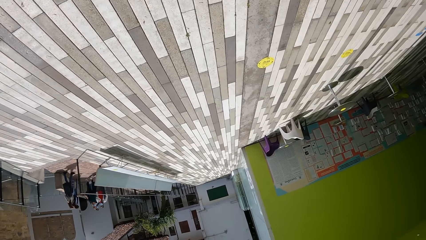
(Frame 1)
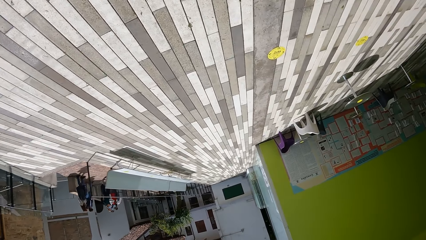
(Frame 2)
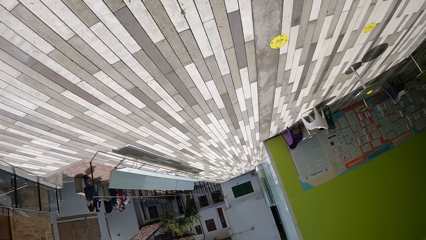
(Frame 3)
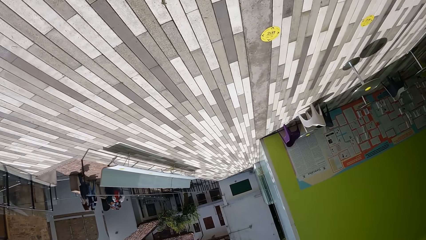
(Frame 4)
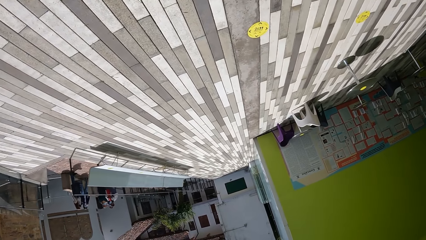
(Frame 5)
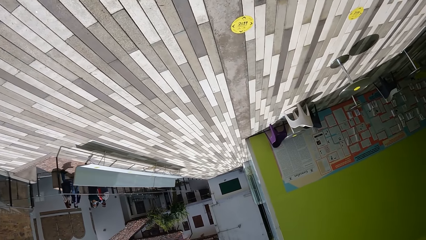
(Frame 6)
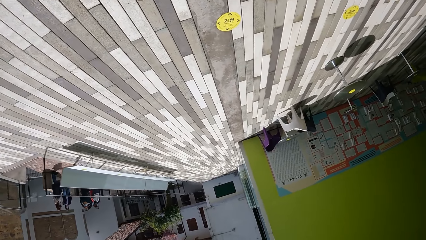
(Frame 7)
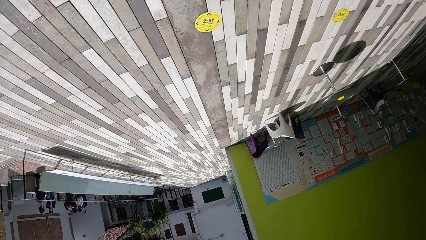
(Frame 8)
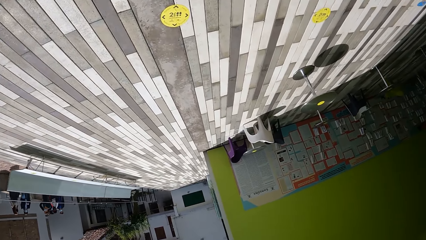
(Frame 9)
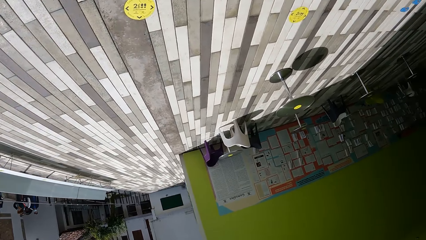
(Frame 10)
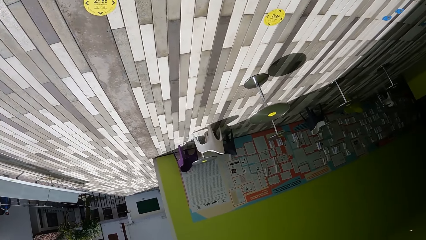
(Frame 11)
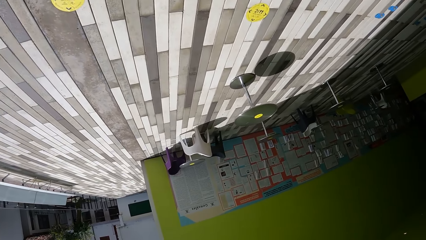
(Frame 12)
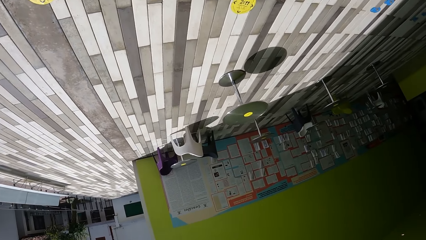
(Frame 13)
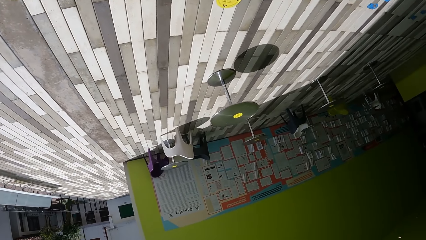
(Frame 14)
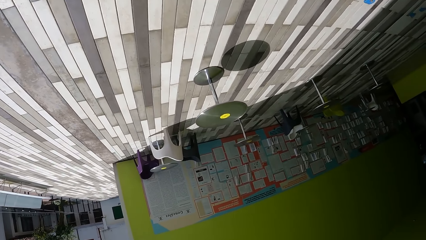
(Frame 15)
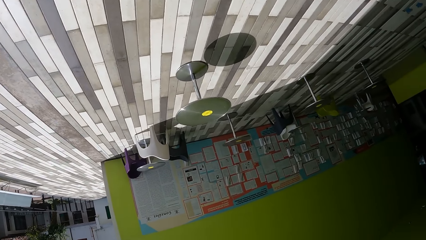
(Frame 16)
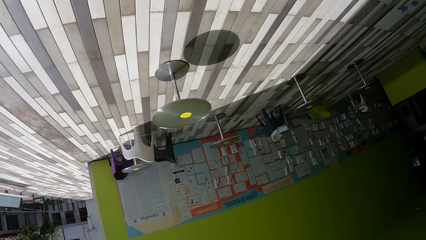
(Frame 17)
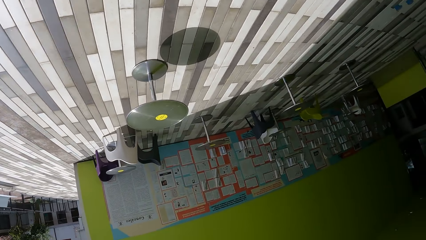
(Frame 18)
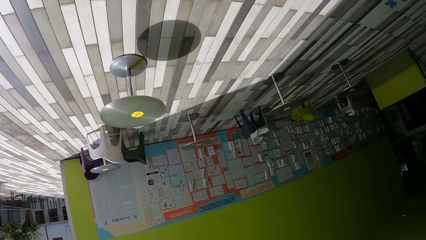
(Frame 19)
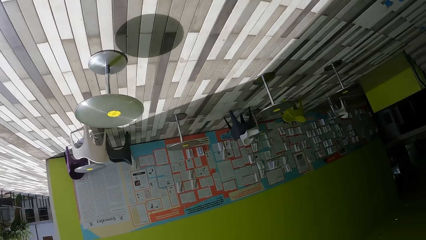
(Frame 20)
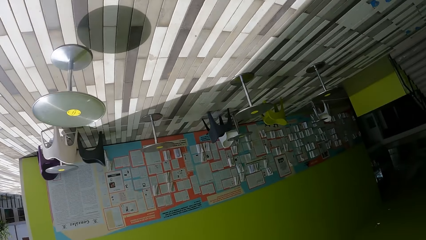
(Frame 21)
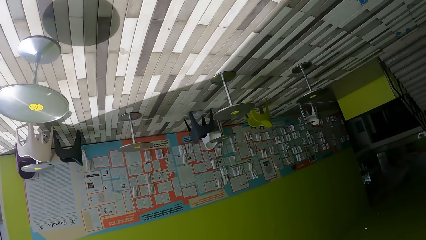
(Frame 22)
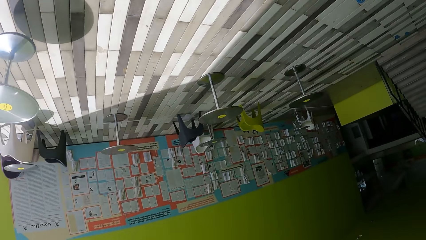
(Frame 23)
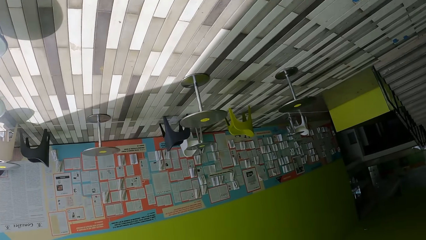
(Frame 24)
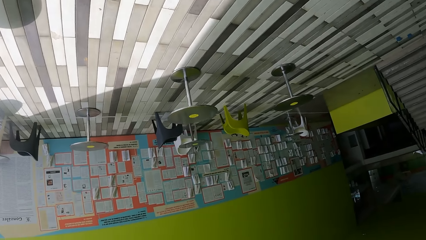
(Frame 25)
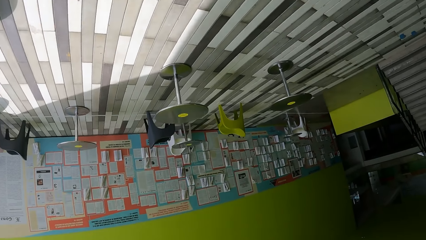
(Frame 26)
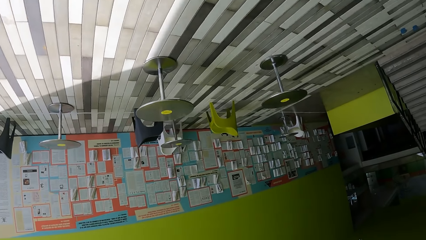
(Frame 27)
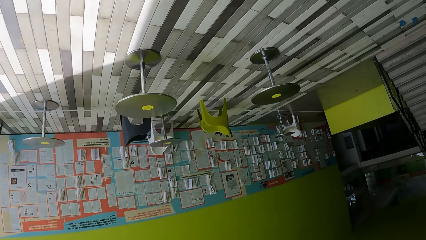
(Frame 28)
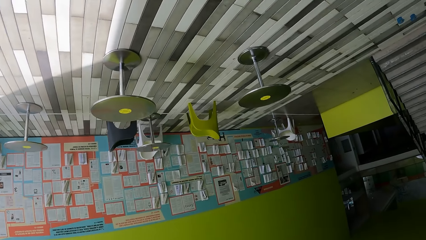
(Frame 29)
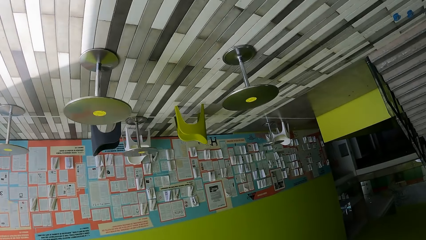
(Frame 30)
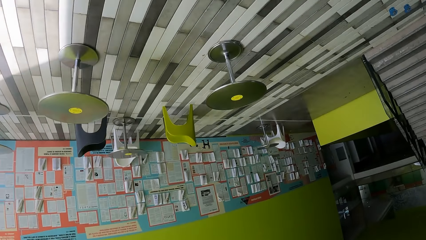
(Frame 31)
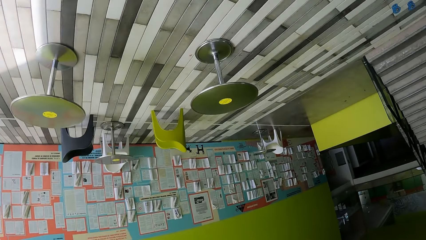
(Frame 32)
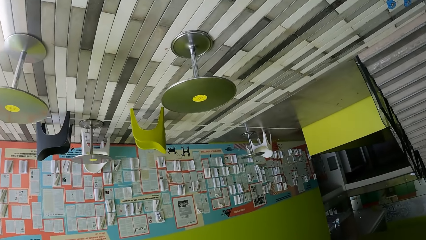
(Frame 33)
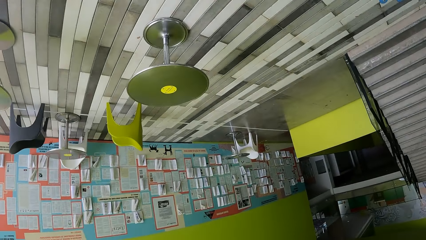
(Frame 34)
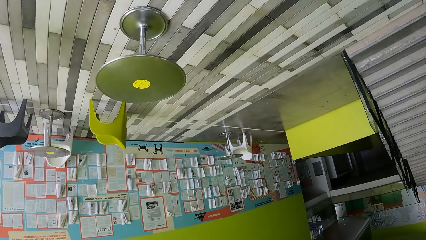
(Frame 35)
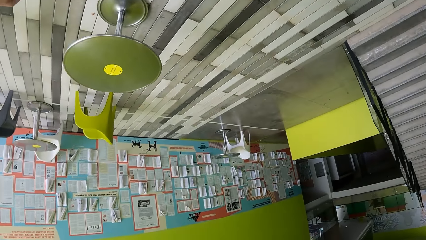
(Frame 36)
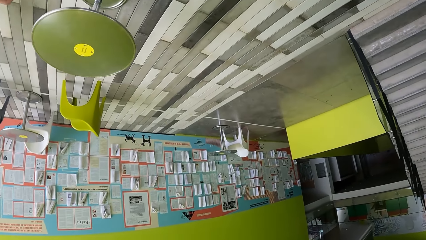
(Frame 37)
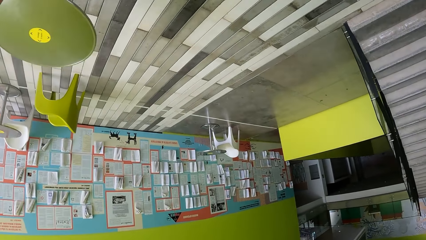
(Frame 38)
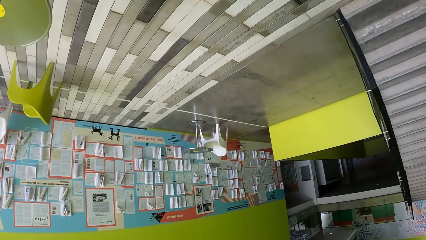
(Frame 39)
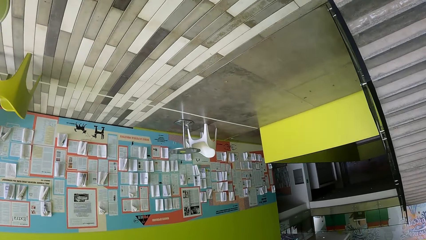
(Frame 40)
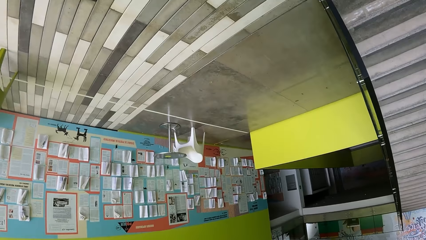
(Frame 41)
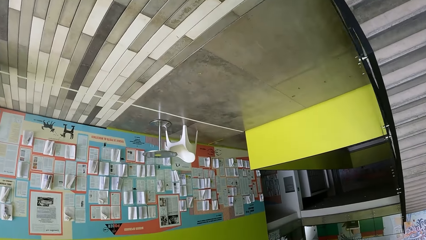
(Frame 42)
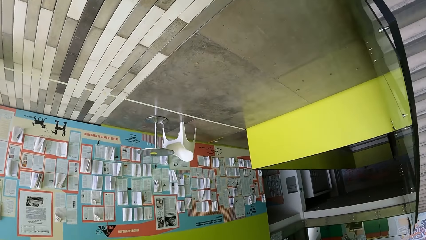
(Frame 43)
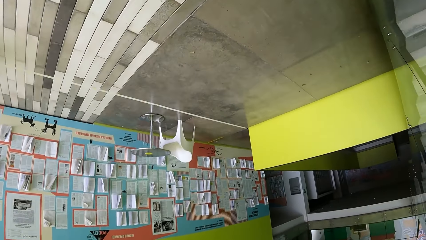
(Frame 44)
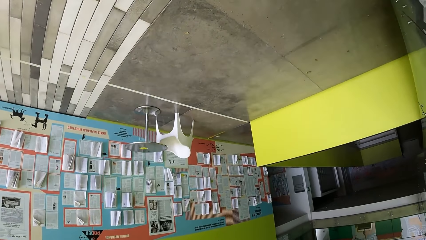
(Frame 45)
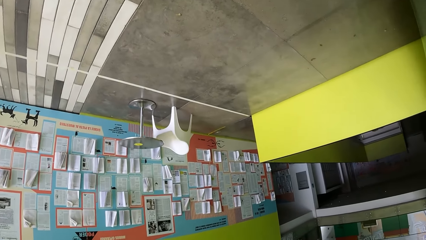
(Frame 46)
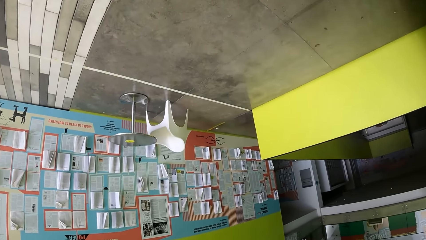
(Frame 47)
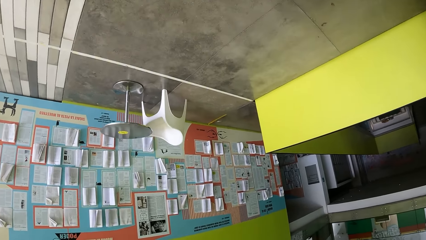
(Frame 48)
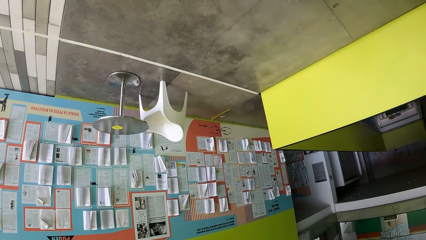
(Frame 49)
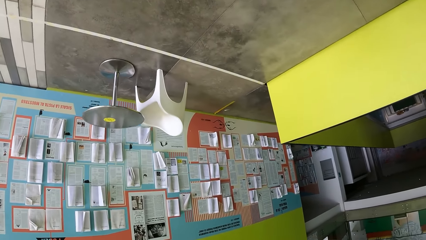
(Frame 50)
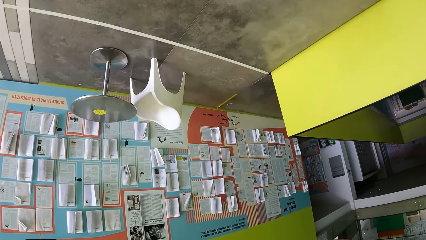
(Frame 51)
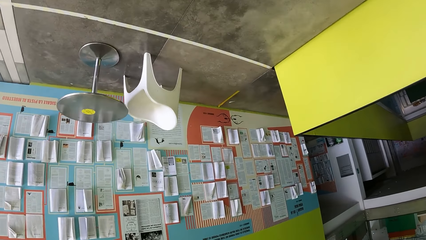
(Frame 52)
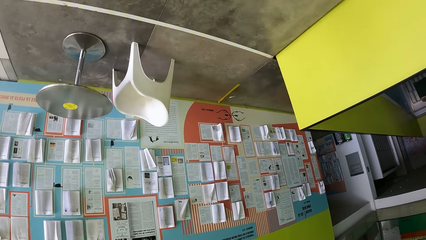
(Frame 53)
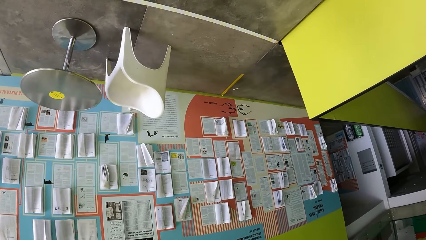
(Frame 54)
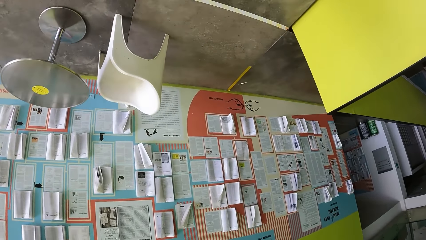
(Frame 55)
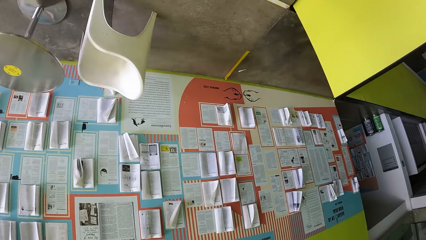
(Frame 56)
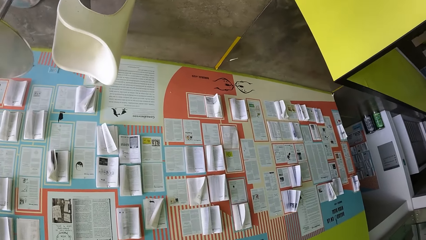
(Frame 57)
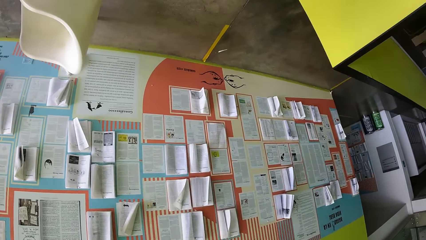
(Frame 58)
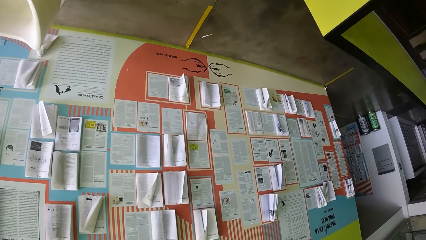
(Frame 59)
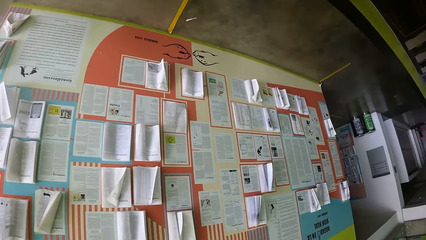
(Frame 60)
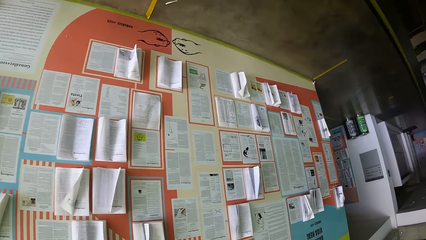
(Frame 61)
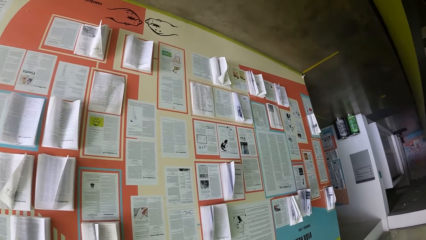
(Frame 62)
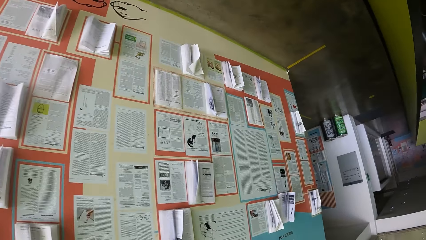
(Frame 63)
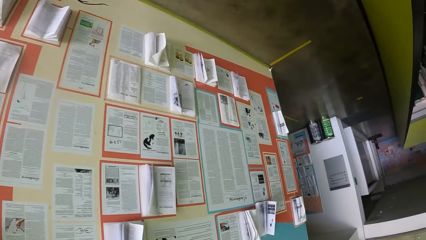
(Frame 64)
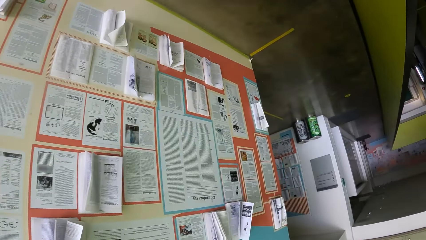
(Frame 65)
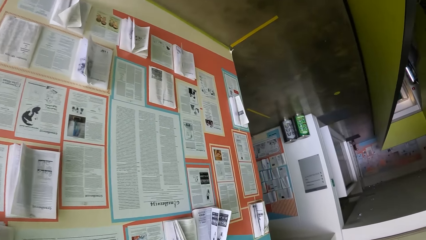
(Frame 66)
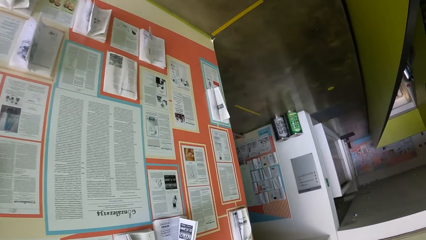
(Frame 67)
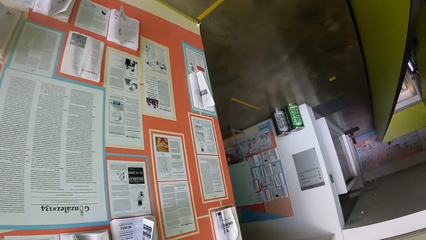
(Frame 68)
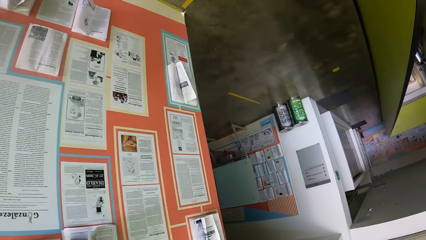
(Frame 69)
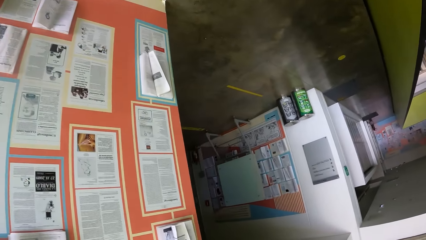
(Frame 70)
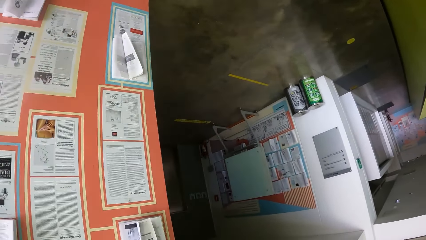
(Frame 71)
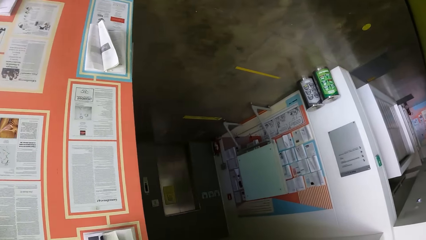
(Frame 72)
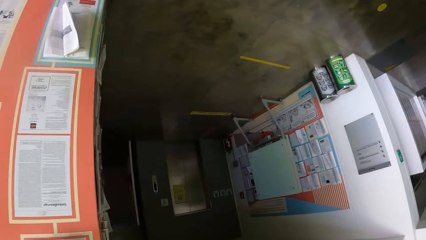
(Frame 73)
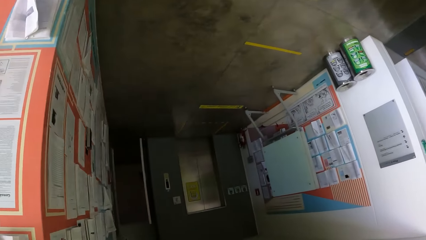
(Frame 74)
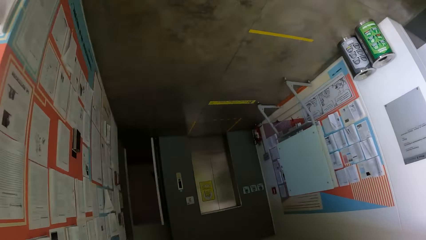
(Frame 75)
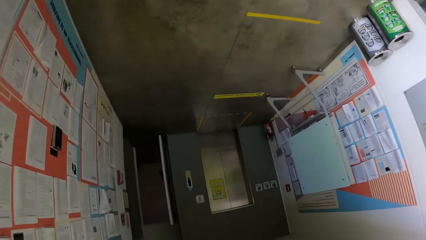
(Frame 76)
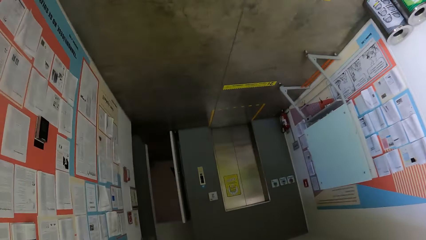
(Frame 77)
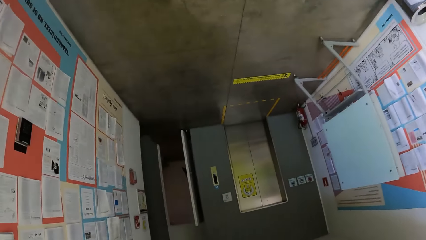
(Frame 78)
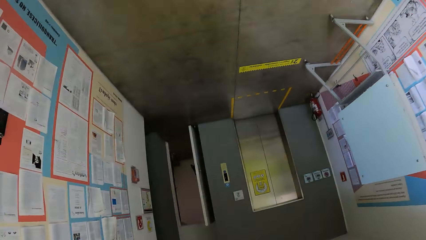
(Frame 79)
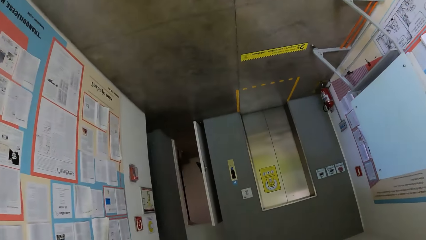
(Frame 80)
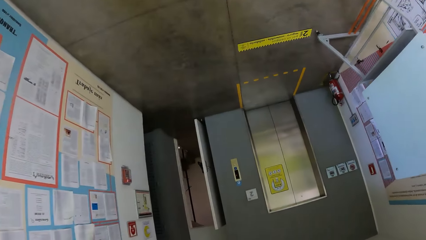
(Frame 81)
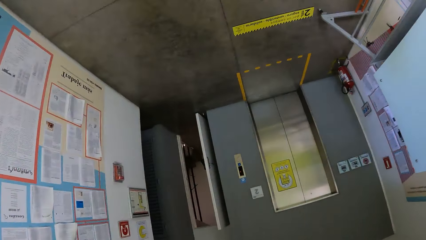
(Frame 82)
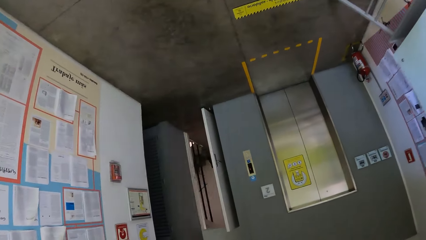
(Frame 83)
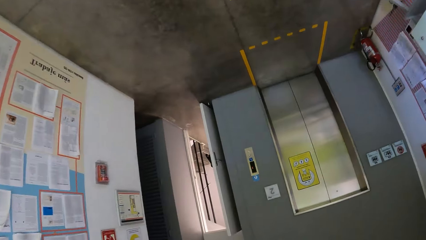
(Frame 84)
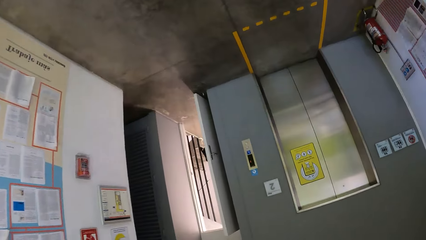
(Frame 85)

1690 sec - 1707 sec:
The camera wearer walks around the building.
